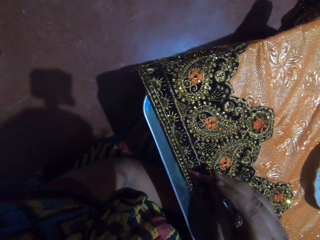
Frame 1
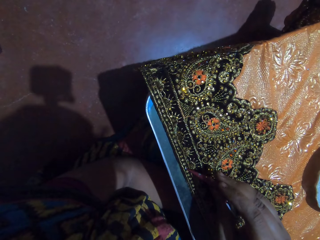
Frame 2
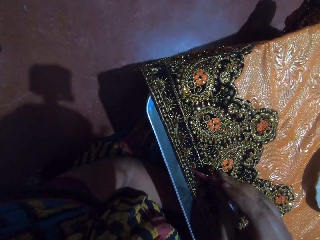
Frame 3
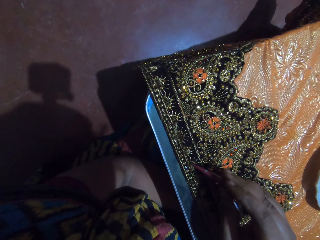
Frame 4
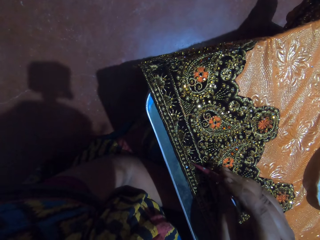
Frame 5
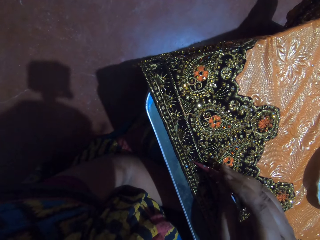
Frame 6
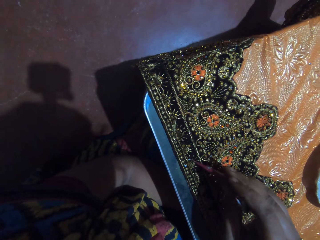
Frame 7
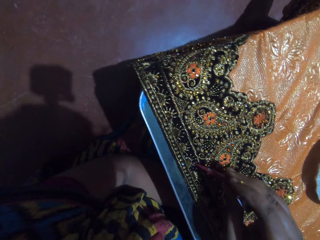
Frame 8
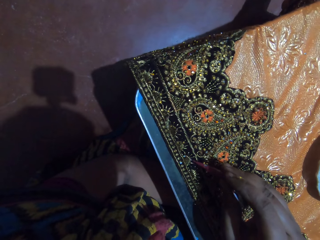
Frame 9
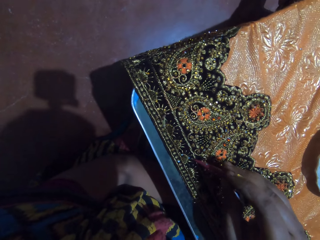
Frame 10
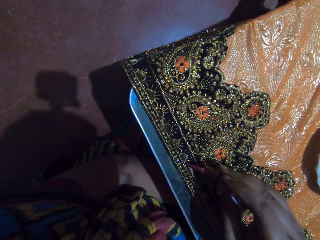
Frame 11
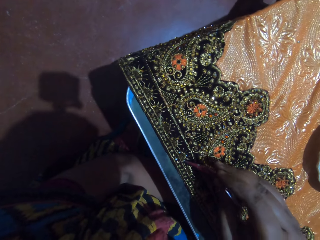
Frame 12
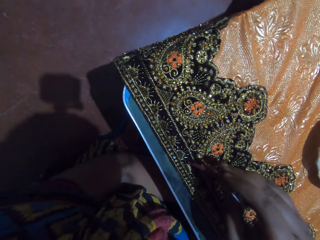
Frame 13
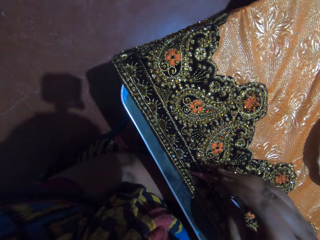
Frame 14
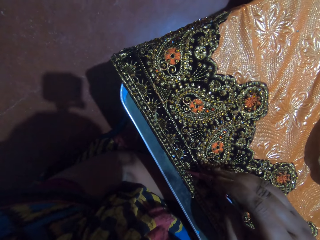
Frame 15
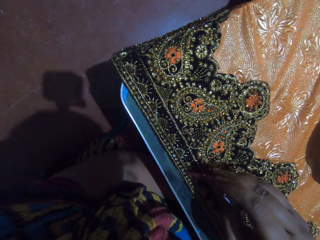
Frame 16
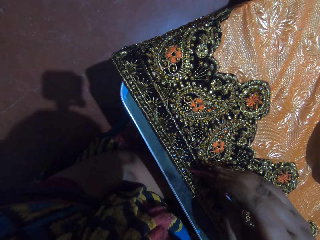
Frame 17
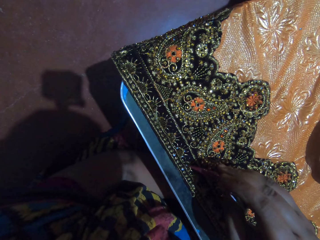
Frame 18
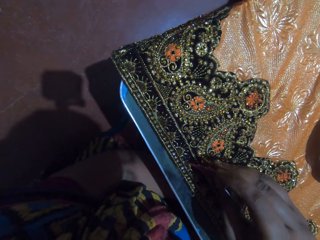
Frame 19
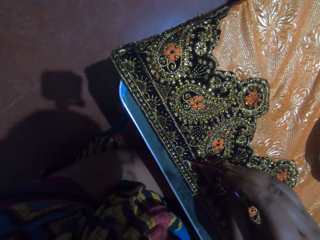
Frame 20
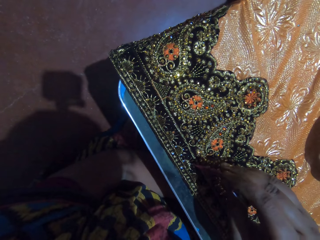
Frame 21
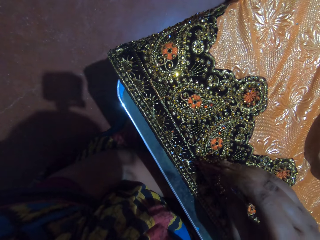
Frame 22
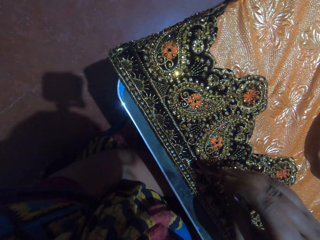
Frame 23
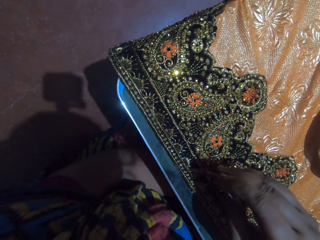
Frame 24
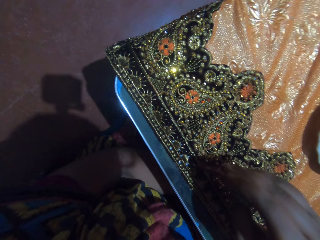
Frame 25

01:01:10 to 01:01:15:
The camera wearer decorates the bead work.

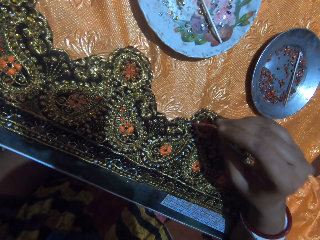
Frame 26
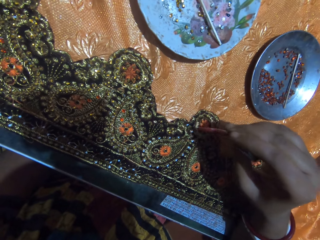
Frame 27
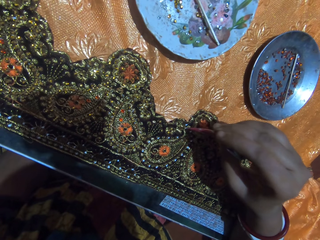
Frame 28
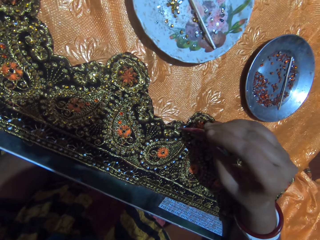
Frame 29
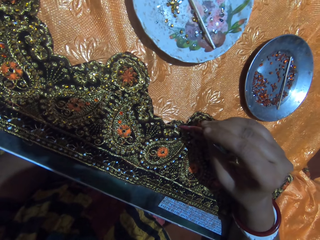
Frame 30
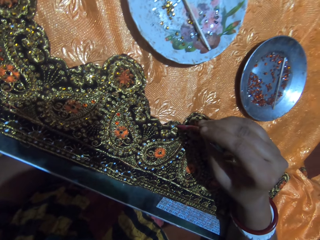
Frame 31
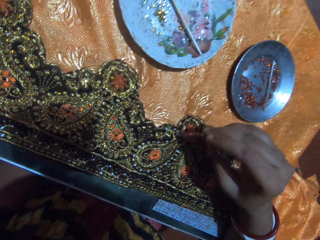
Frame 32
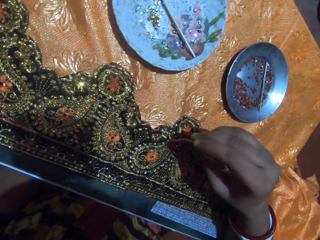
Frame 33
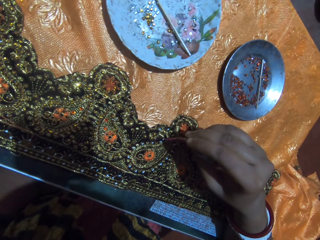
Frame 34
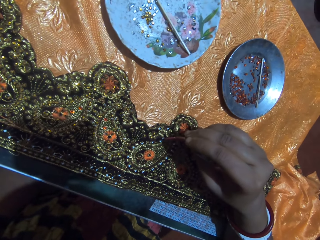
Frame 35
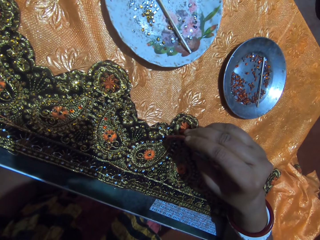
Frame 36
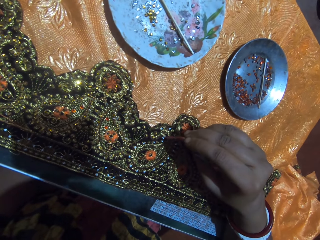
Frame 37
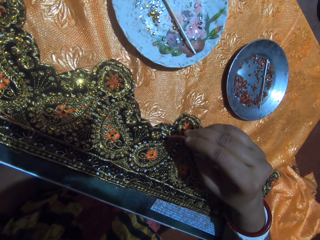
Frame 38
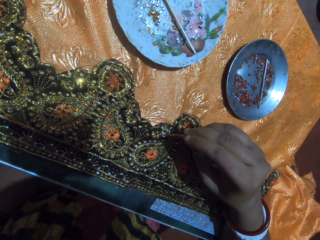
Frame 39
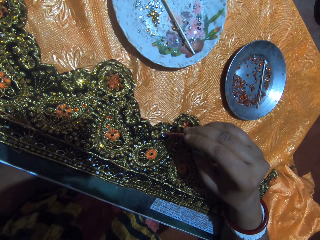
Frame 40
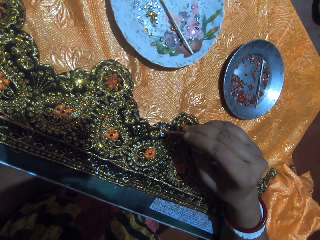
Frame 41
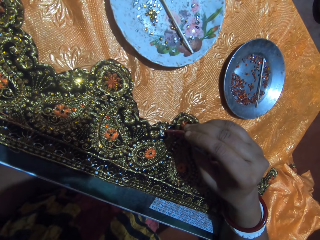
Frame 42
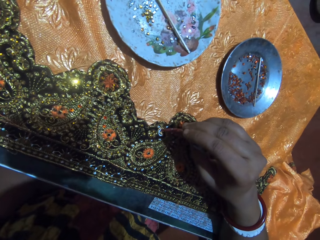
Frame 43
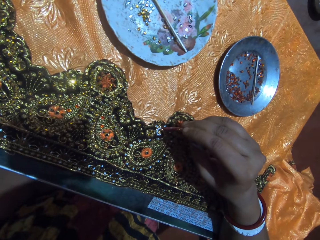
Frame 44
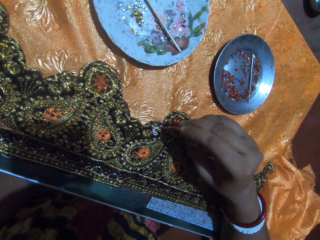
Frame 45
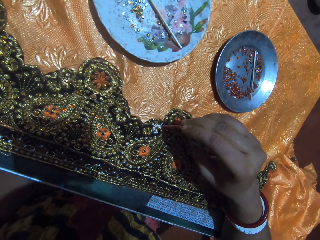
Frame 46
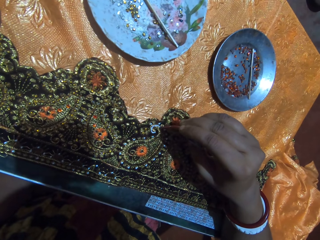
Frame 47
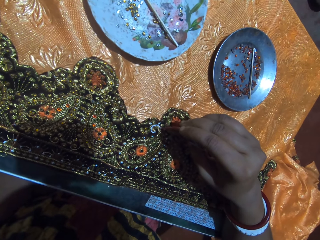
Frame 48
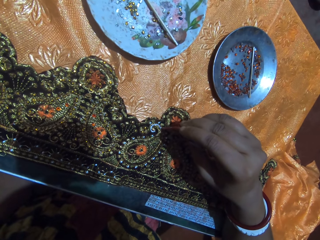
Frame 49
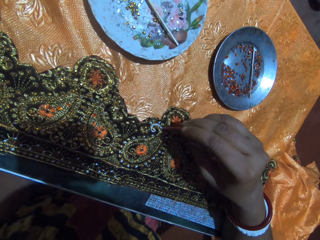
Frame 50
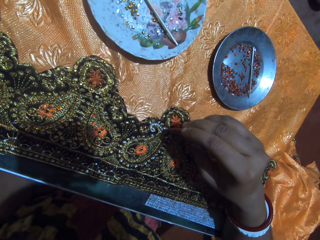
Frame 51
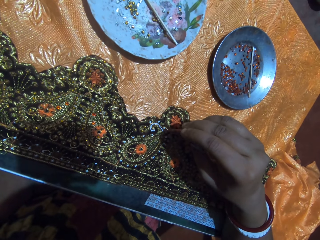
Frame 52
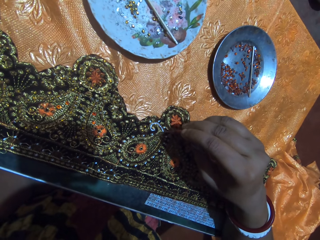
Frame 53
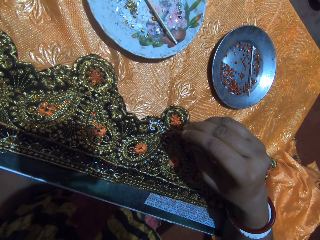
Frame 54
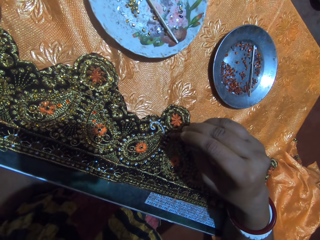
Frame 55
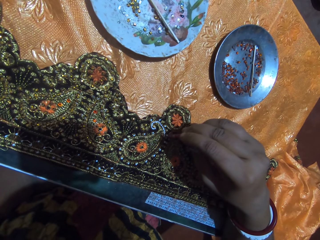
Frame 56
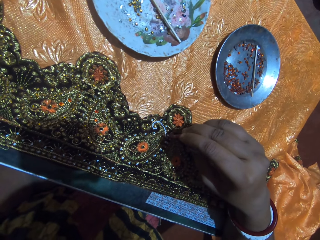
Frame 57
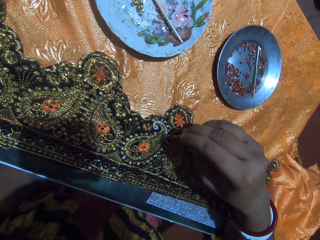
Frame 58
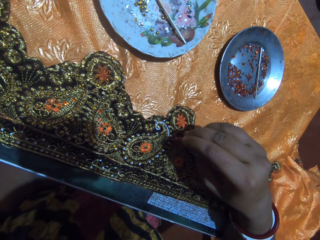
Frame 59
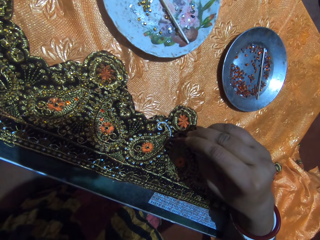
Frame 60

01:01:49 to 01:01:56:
The camera wearer decorates the bead work. They speak.

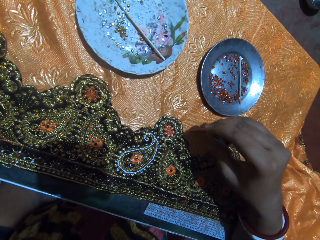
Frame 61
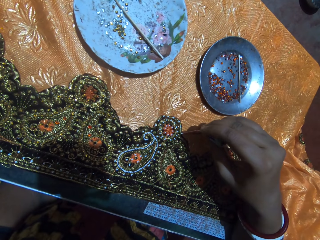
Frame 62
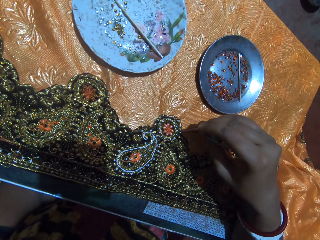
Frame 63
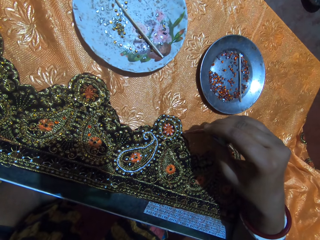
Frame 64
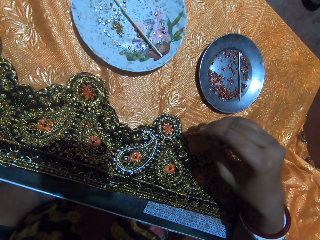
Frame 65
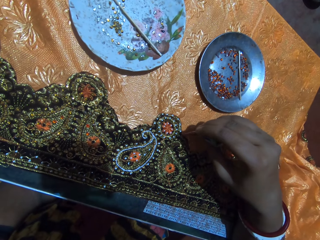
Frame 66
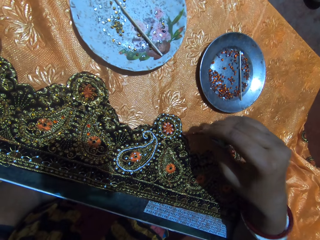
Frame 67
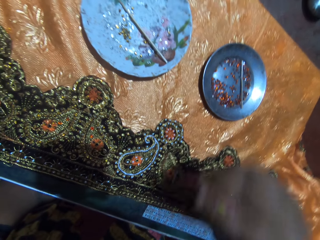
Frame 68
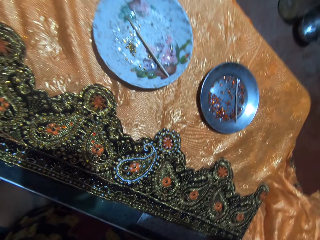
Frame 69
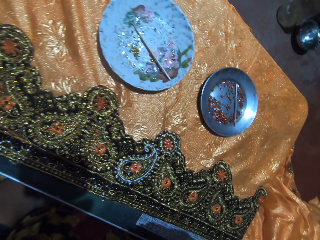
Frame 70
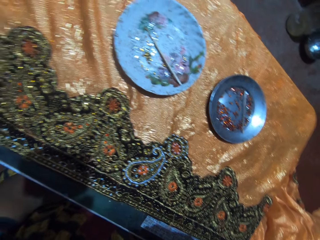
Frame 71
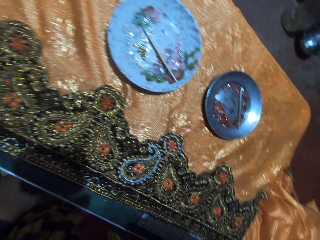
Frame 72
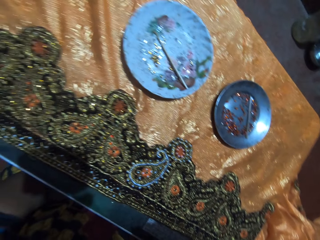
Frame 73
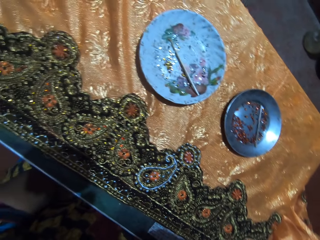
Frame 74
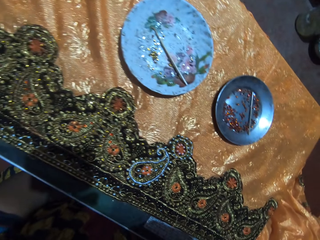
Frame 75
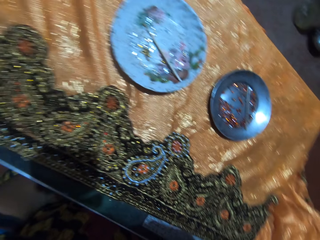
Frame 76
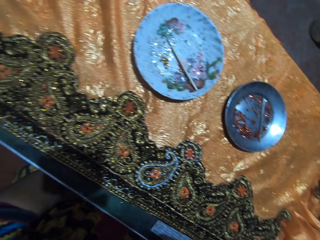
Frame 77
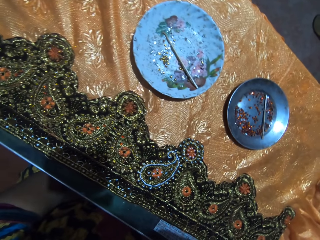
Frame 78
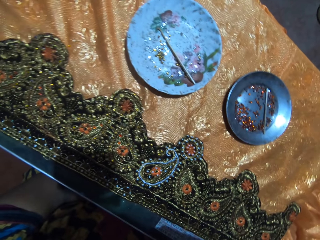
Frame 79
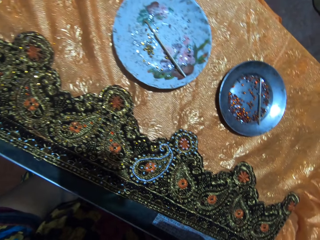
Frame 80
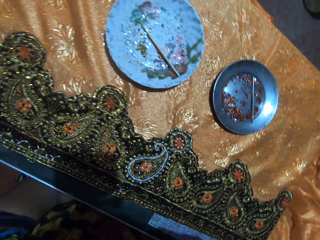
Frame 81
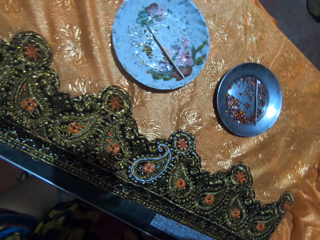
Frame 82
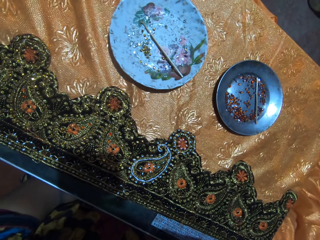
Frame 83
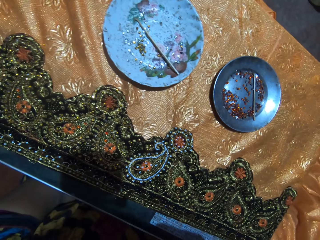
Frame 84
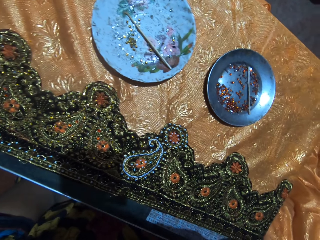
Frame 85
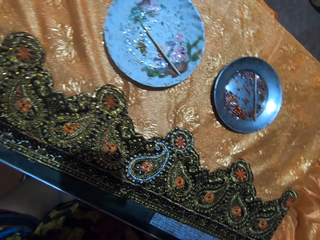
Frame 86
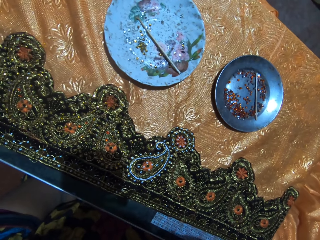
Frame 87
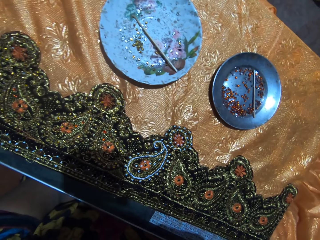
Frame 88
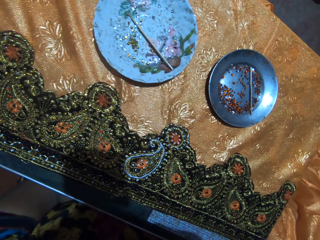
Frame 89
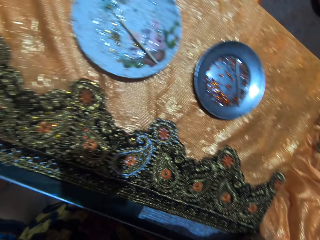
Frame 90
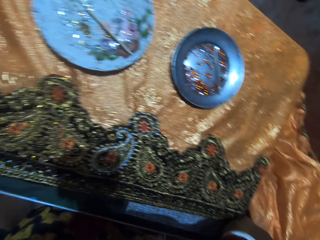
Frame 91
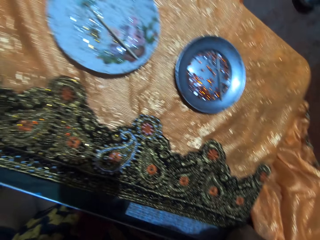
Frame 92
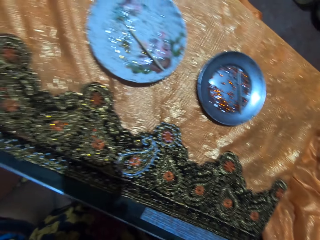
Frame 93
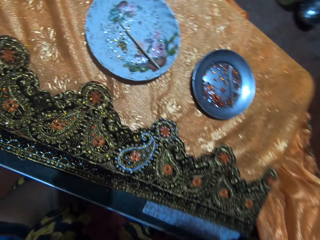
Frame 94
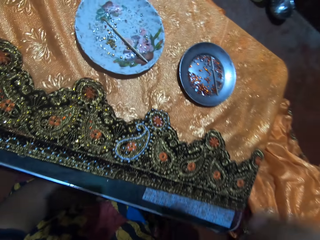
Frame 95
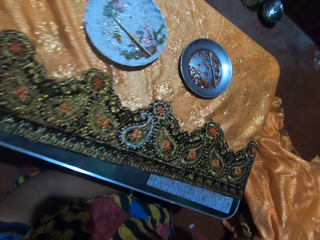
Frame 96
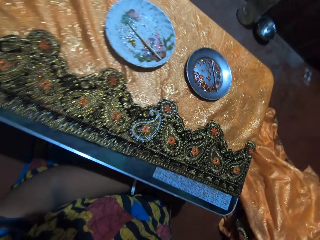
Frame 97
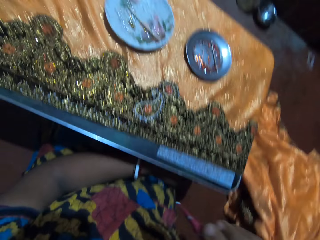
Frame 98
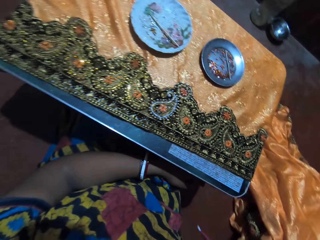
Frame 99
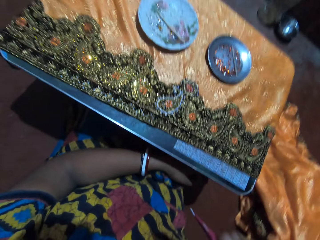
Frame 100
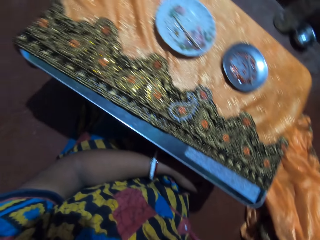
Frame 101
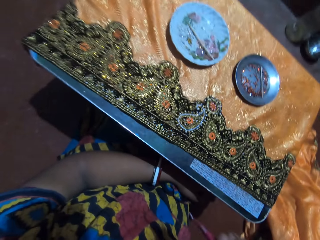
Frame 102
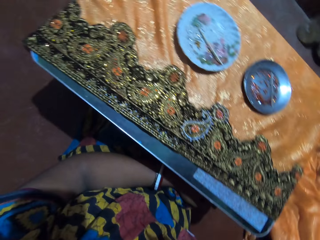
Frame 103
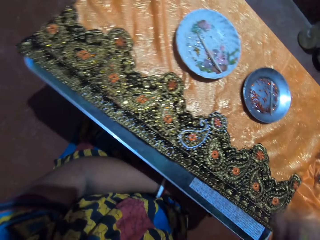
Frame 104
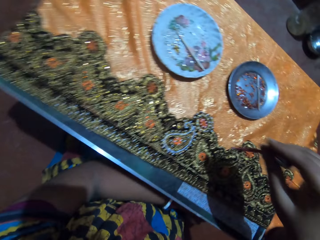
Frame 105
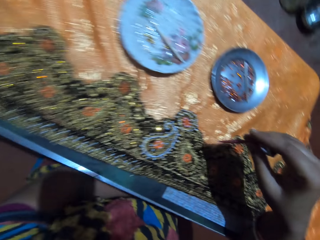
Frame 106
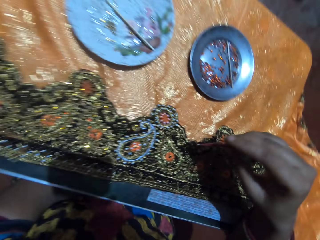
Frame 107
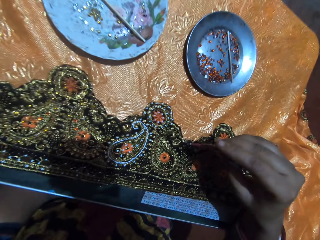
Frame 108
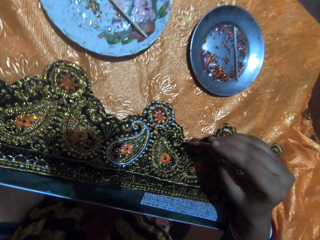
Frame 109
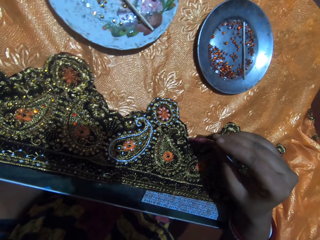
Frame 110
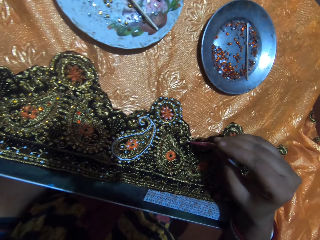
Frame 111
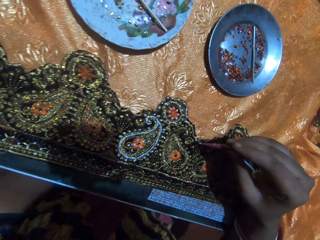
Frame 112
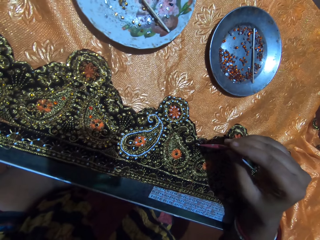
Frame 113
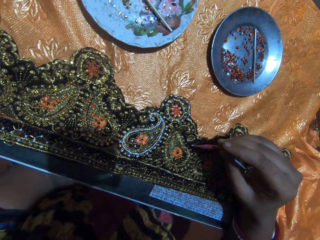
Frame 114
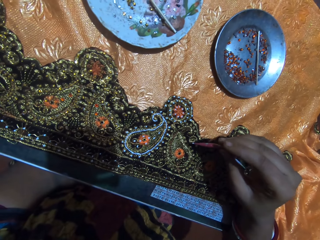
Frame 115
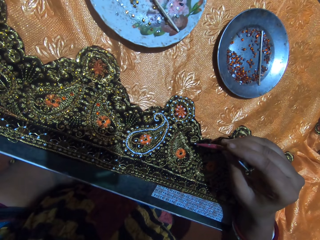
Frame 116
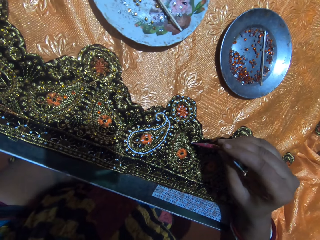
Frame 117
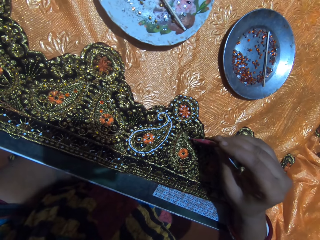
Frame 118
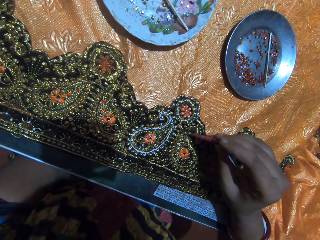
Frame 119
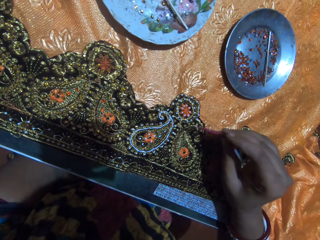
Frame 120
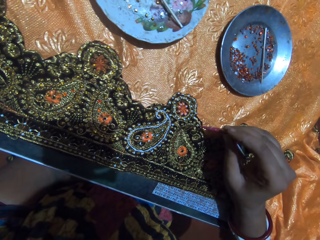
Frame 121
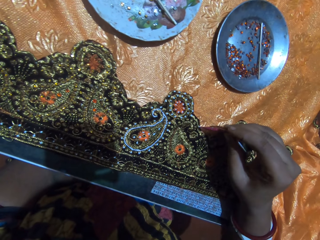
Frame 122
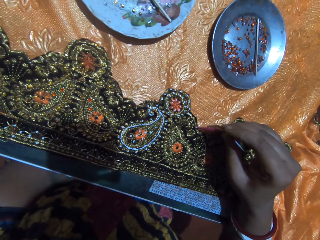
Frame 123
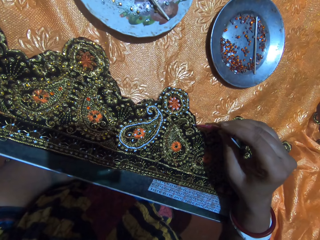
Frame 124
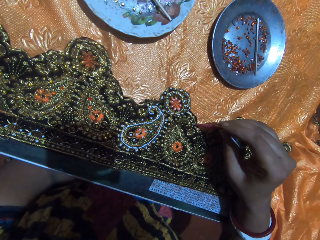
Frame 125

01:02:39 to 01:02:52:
The camera wearer looks around. They wipe the brush on the cloth. They decorate the cloth with the decorative color.
